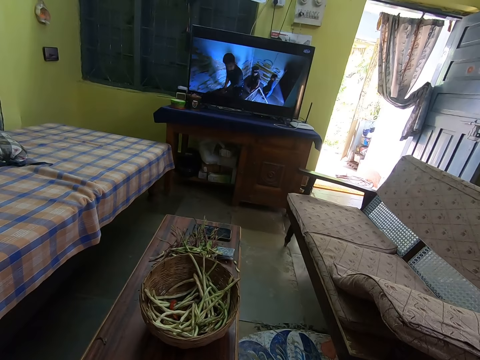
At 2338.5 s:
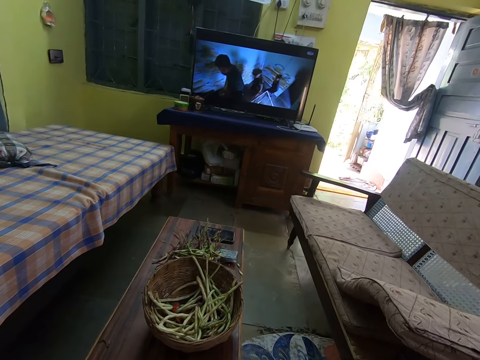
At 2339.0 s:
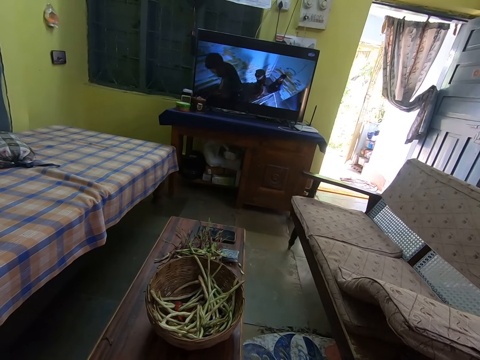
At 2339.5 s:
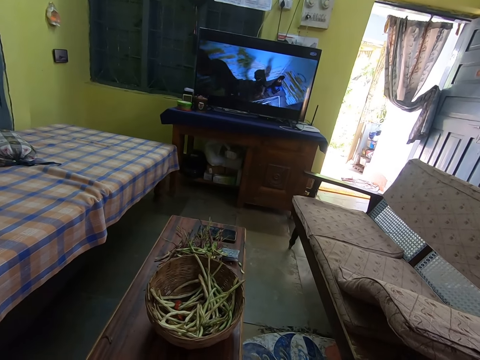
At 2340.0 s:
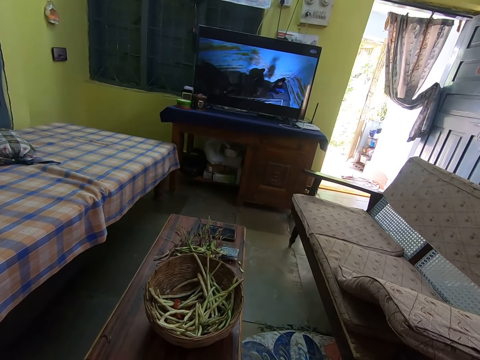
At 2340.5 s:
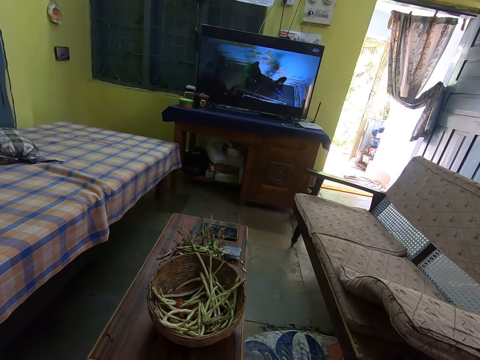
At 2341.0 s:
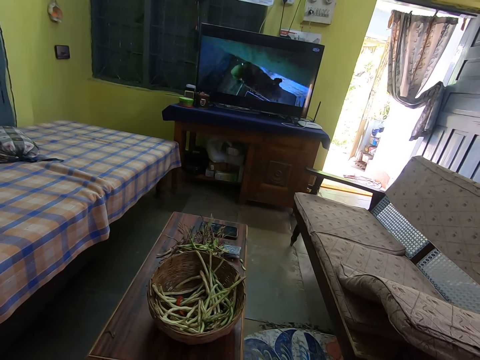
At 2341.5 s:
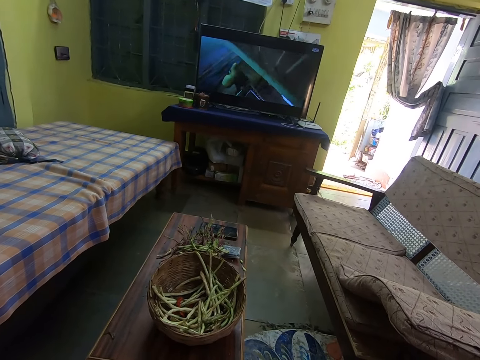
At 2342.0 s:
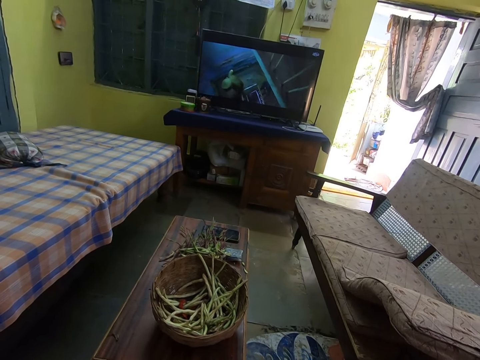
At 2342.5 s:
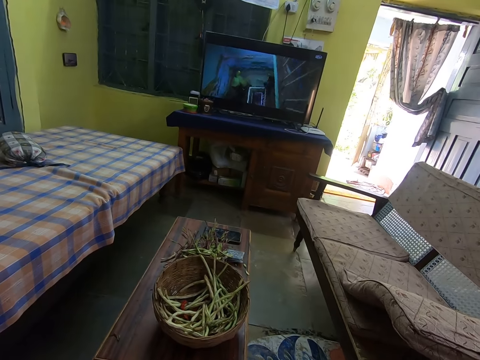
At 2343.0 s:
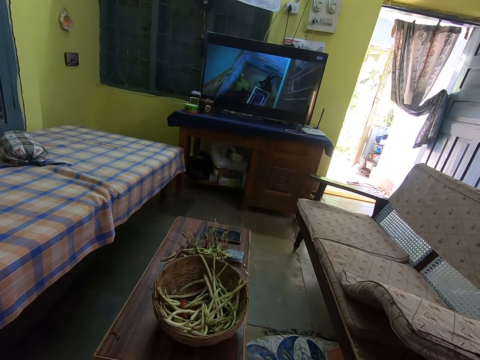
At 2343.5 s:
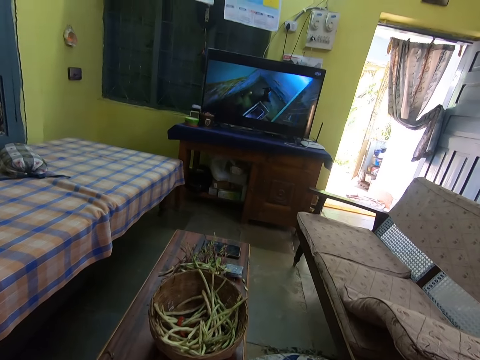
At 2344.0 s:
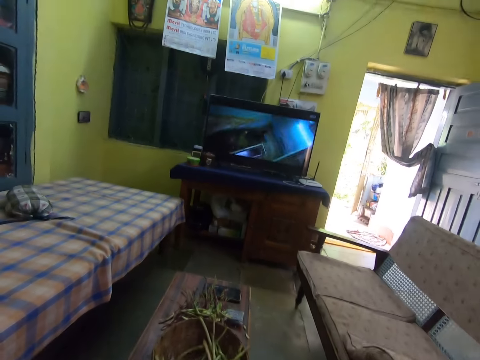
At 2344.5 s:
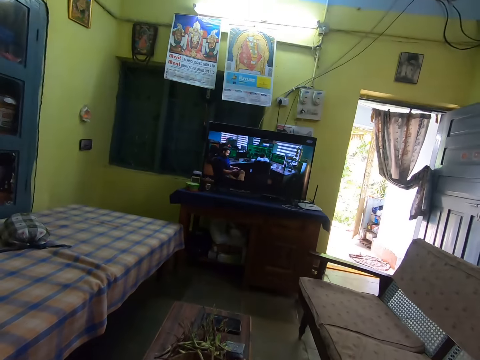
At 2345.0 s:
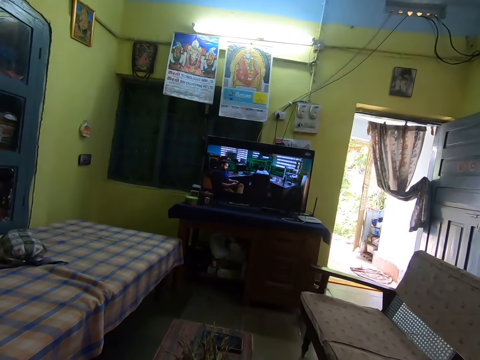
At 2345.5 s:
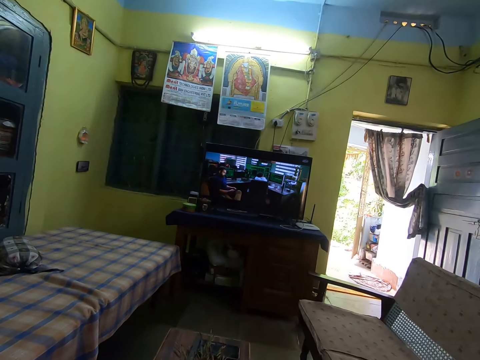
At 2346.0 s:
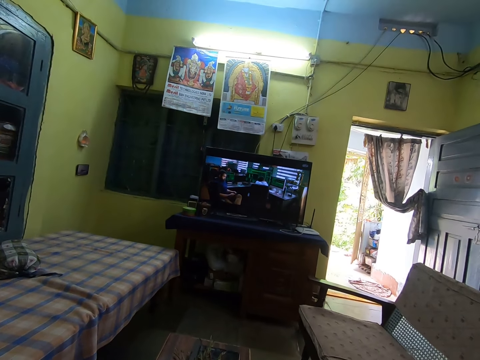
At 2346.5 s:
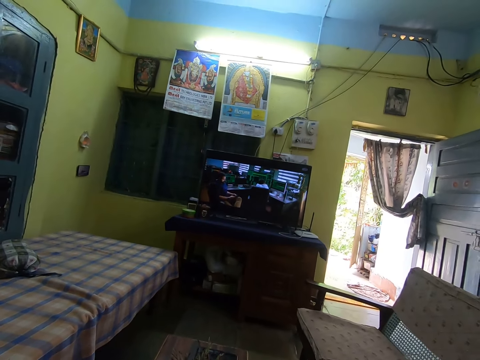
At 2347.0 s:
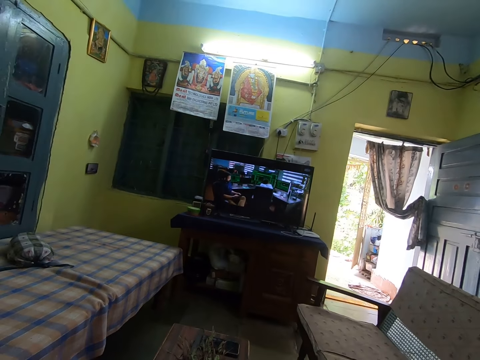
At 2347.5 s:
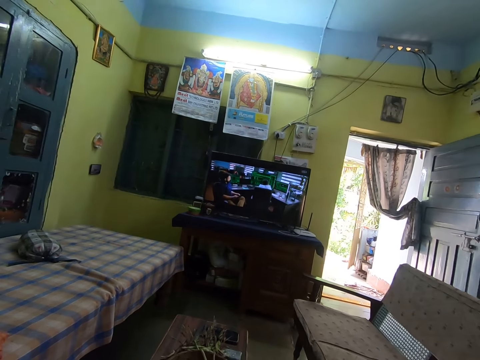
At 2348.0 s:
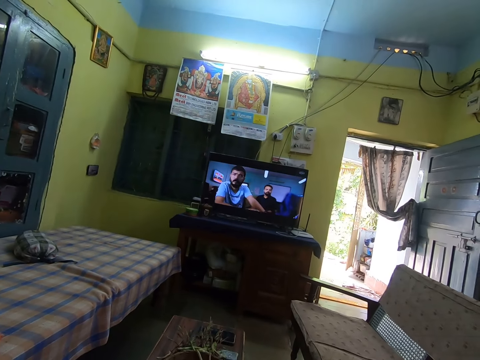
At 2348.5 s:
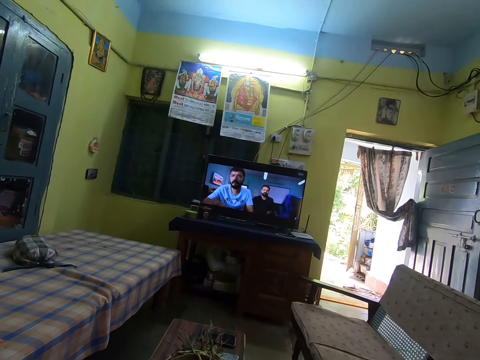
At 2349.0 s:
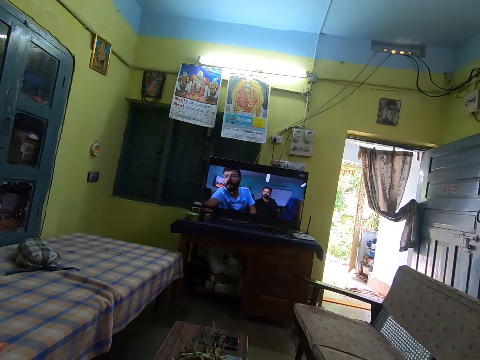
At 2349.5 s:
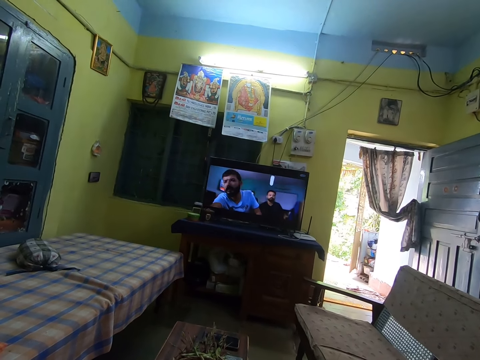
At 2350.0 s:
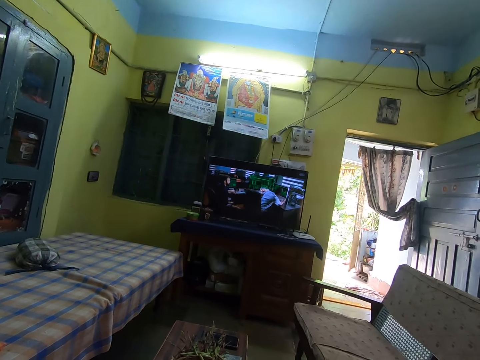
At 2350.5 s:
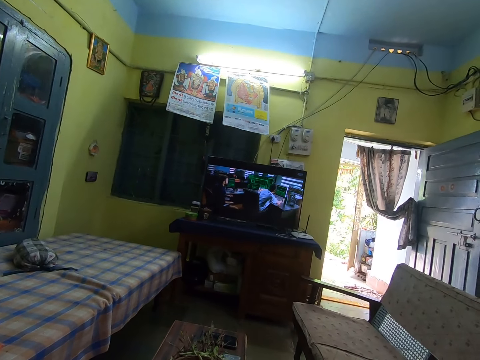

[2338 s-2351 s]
The camera wearer watches television.

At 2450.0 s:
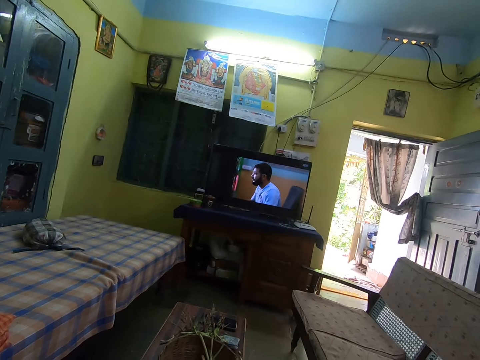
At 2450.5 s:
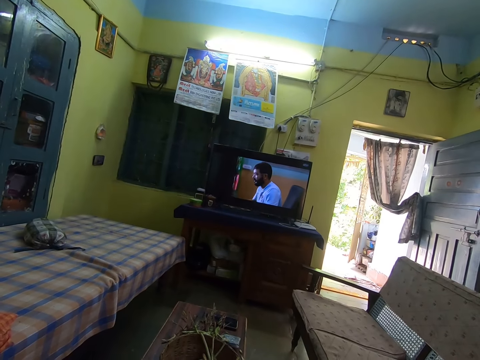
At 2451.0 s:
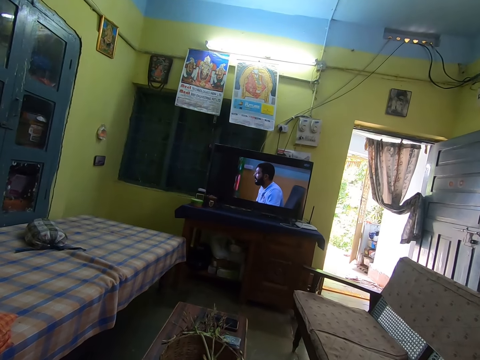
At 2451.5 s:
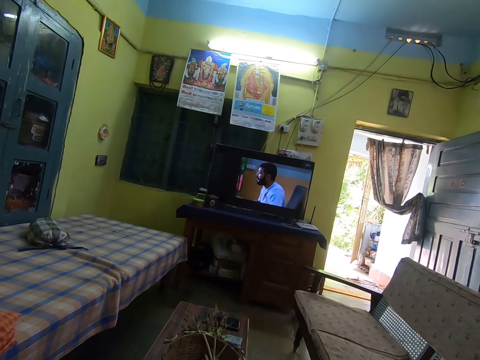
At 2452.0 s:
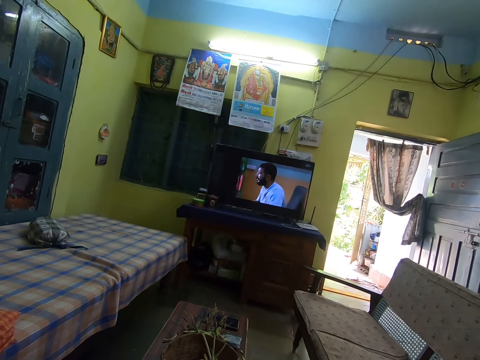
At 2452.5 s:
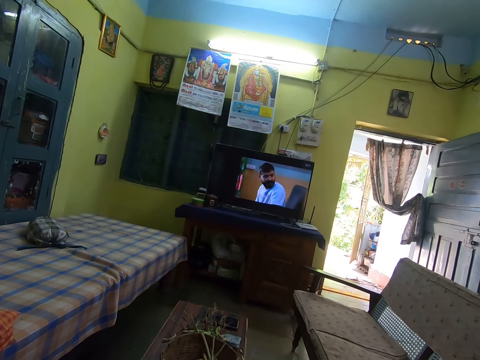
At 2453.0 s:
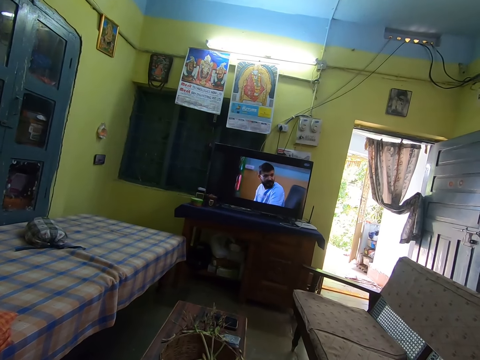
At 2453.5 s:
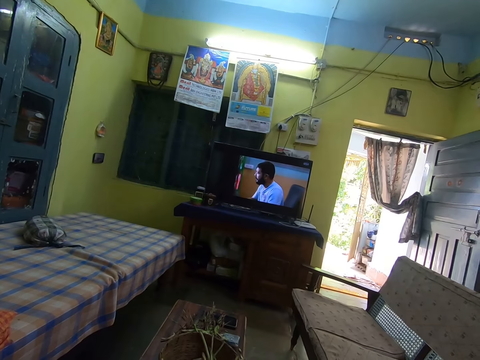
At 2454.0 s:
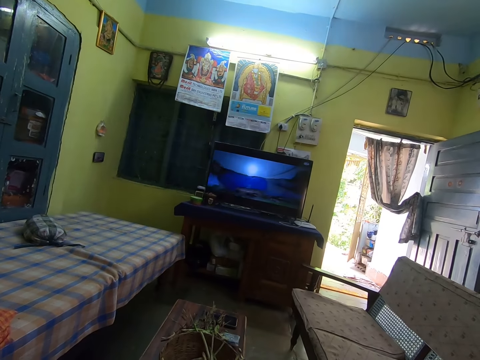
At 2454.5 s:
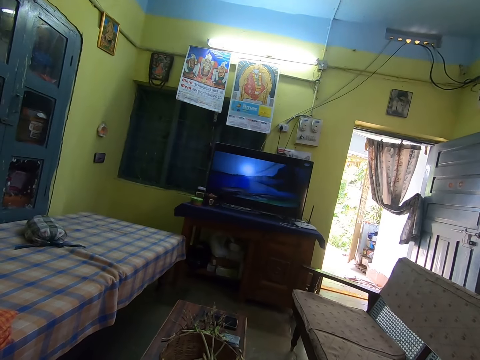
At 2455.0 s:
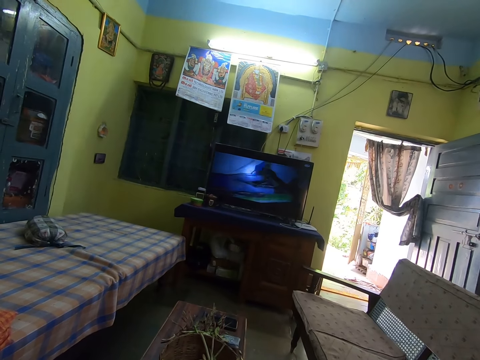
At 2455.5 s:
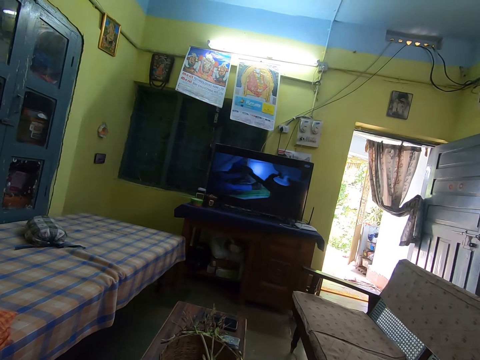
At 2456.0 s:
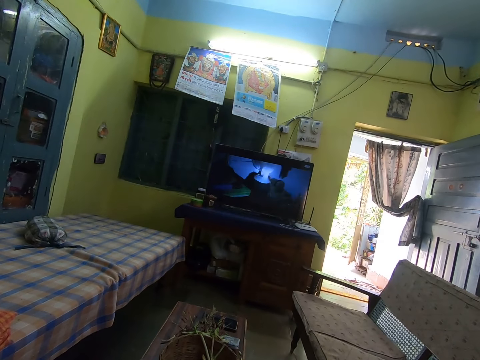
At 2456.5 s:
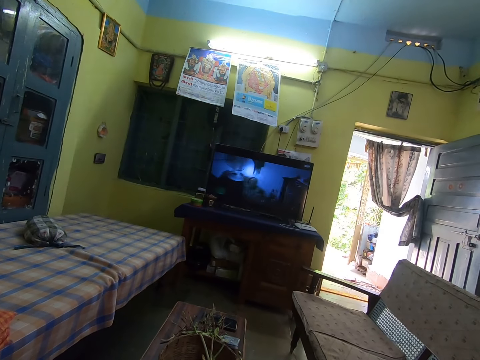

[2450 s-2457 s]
The camera wearer watches television.

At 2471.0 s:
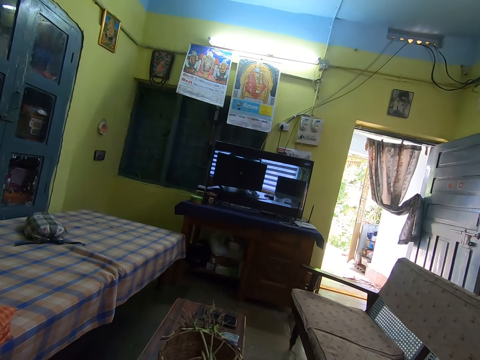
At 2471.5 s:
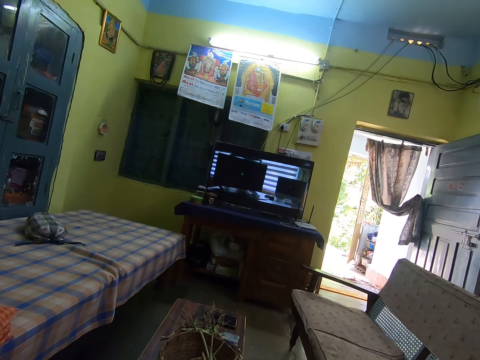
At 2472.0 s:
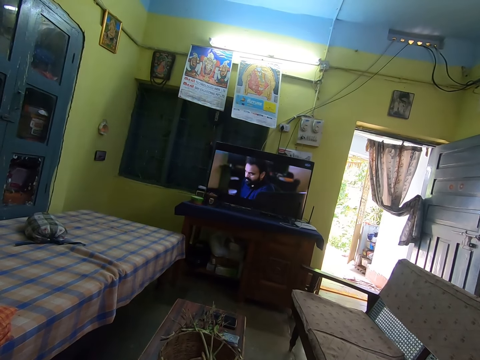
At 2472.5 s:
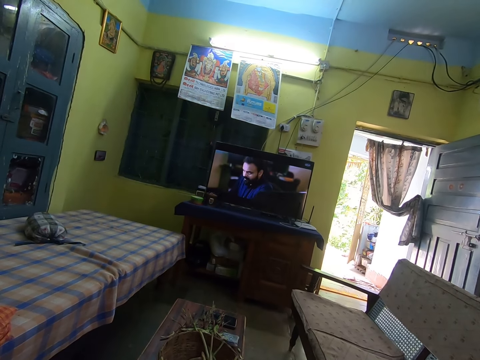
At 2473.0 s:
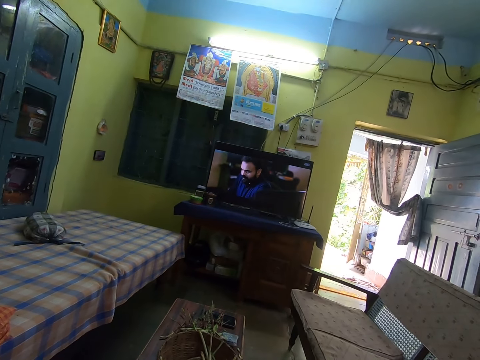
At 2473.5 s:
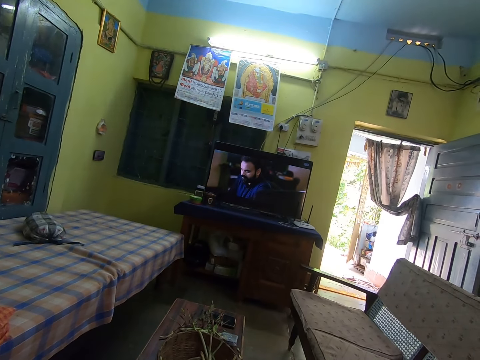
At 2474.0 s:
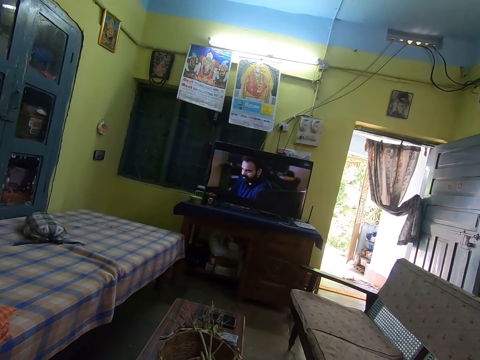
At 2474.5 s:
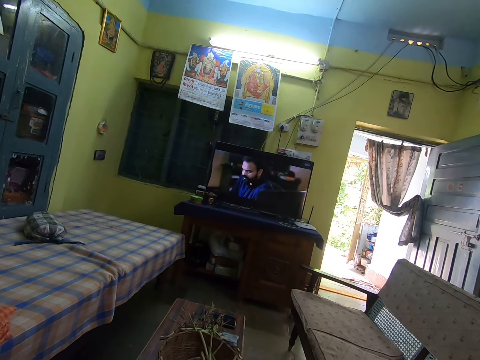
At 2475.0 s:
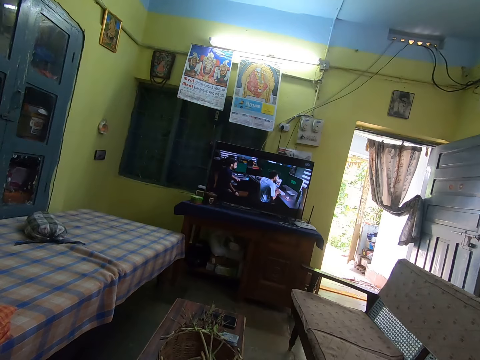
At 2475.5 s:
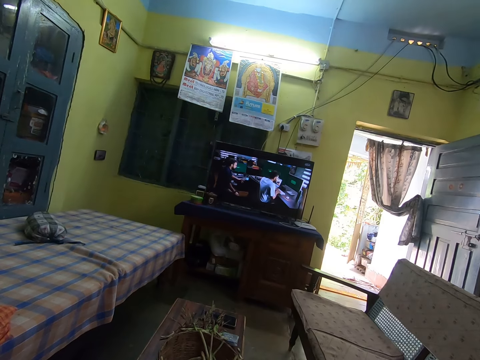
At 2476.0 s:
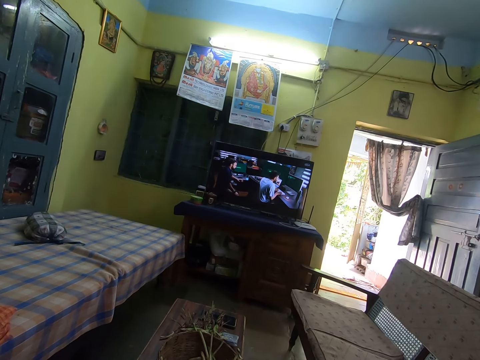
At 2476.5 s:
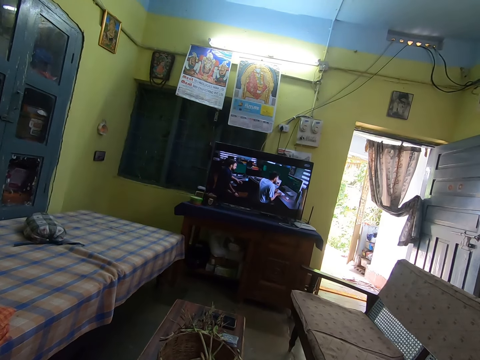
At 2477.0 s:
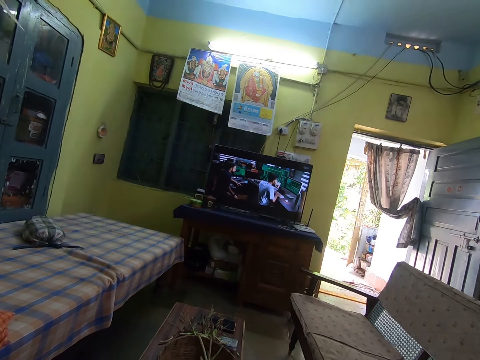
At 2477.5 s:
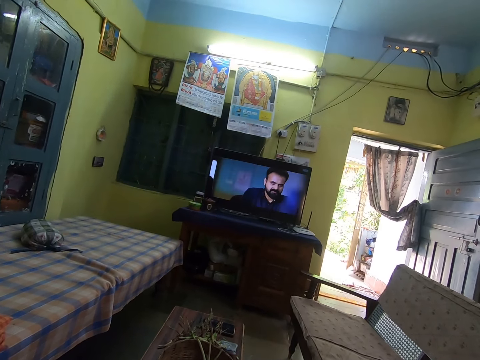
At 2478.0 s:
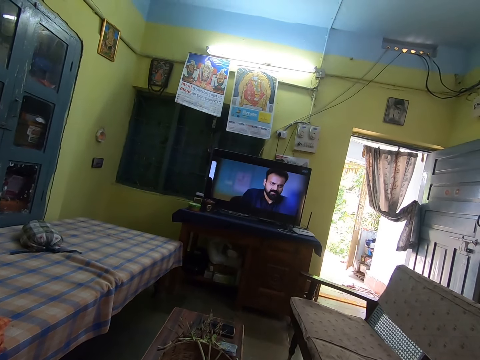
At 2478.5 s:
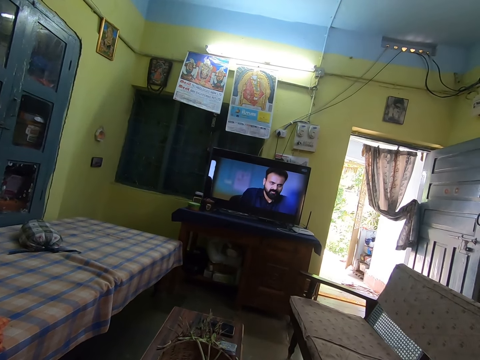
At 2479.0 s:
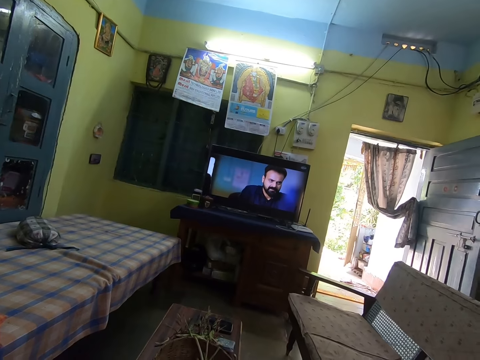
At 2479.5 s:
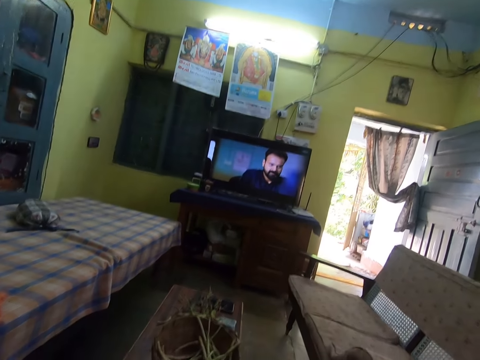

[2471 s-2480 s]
The camera wearer watches television.
